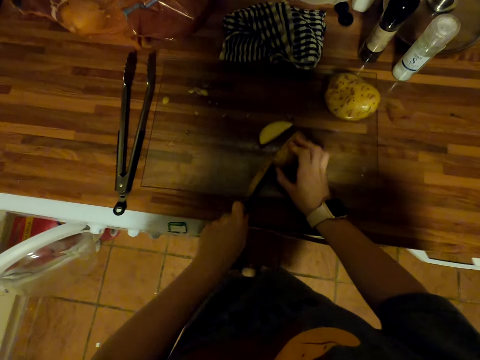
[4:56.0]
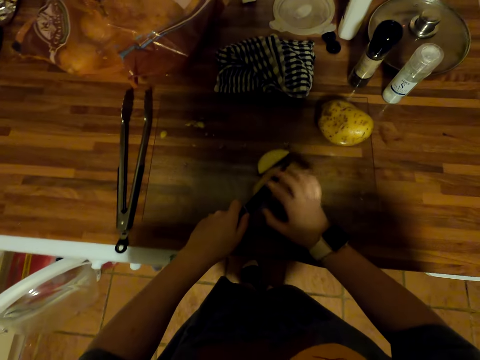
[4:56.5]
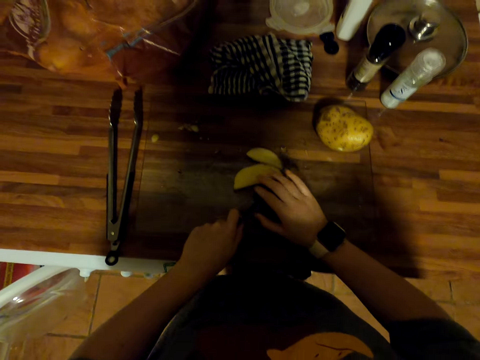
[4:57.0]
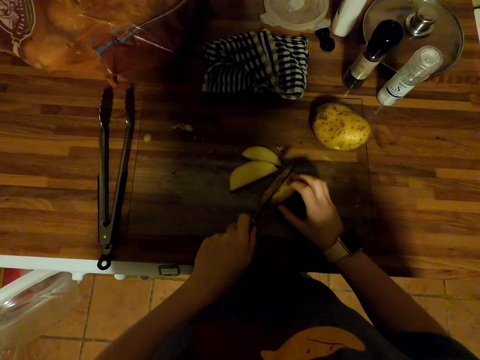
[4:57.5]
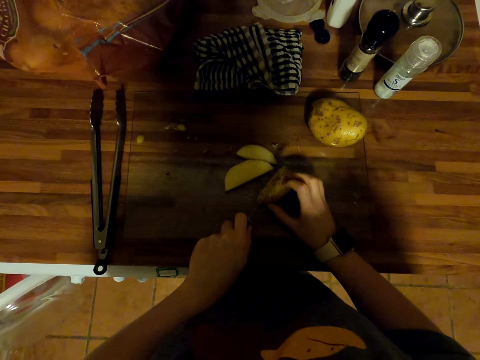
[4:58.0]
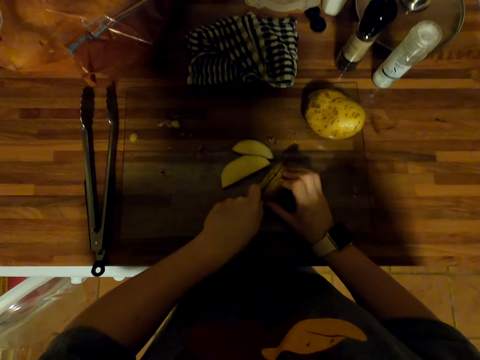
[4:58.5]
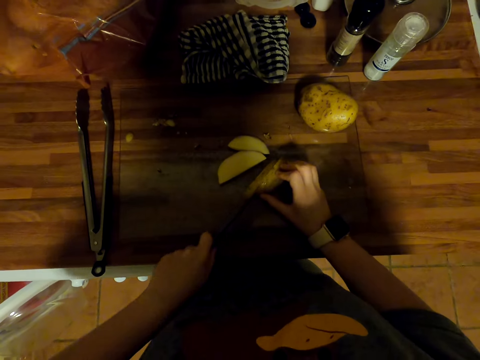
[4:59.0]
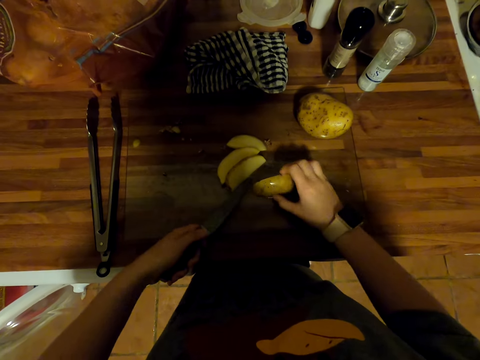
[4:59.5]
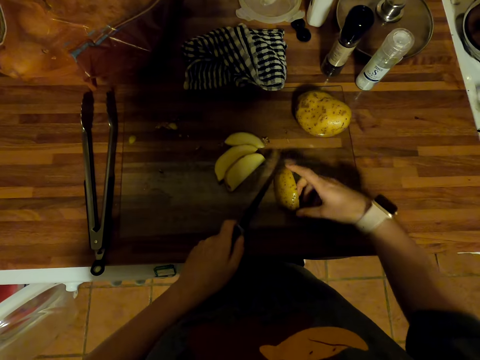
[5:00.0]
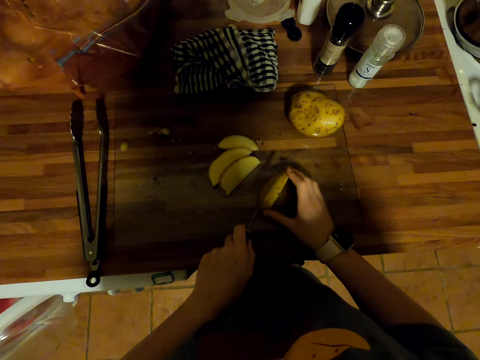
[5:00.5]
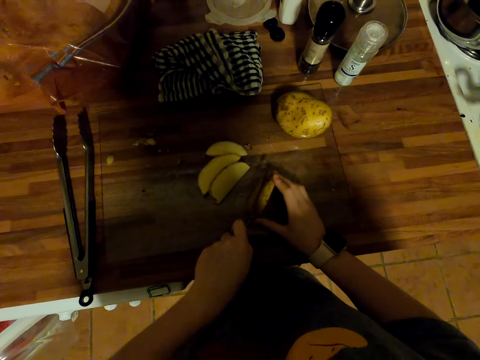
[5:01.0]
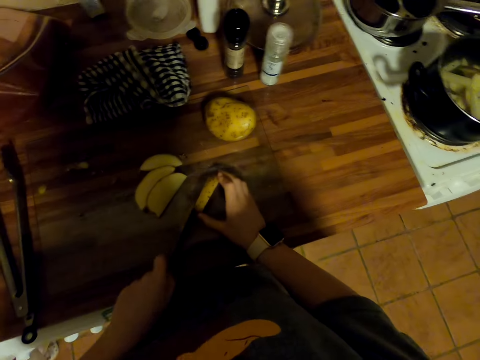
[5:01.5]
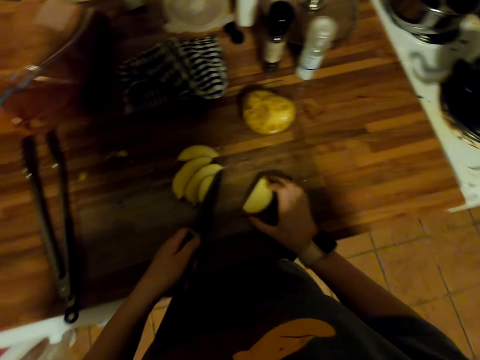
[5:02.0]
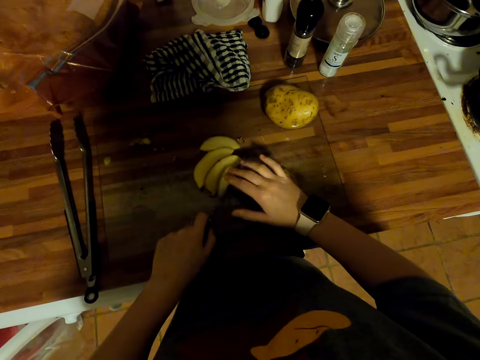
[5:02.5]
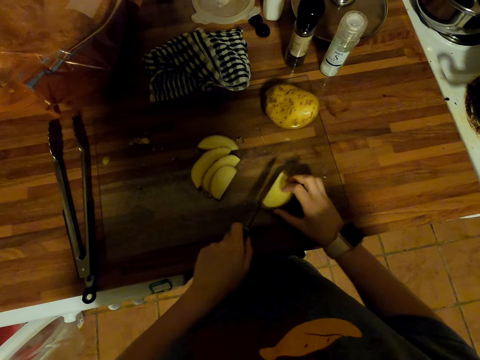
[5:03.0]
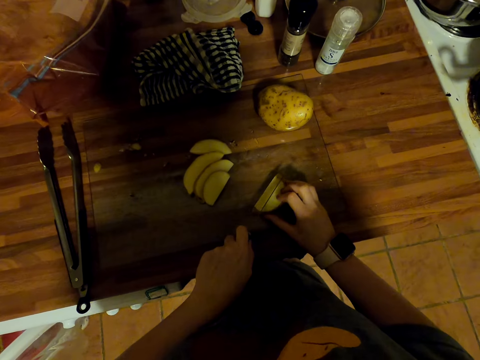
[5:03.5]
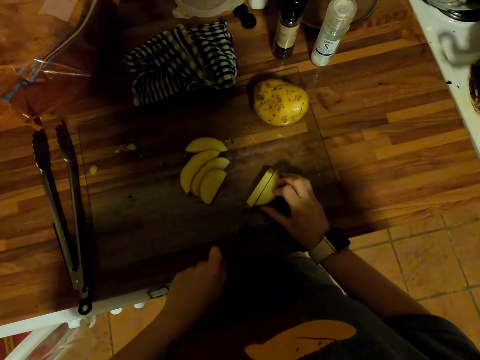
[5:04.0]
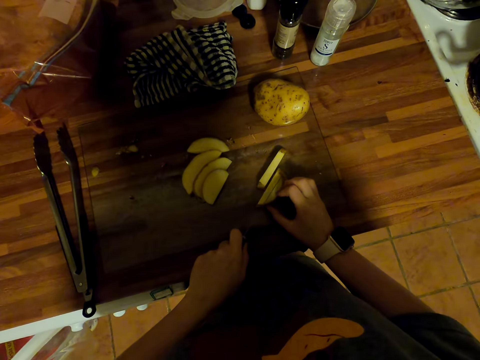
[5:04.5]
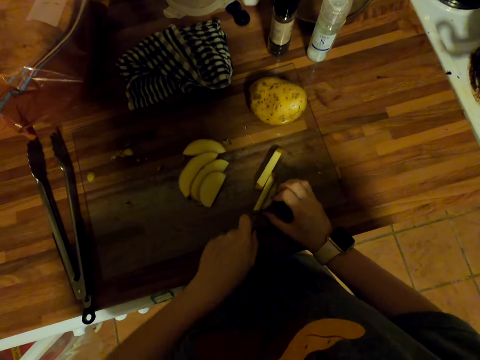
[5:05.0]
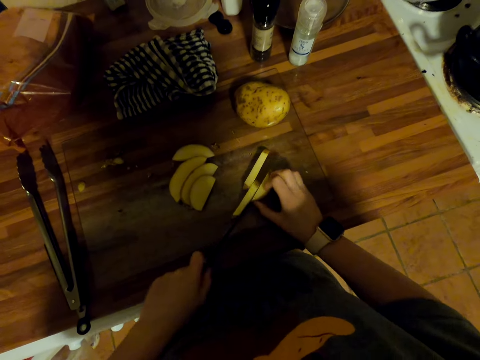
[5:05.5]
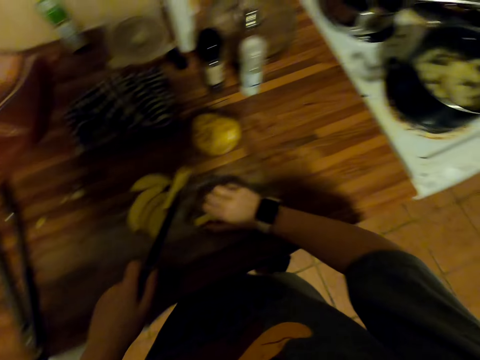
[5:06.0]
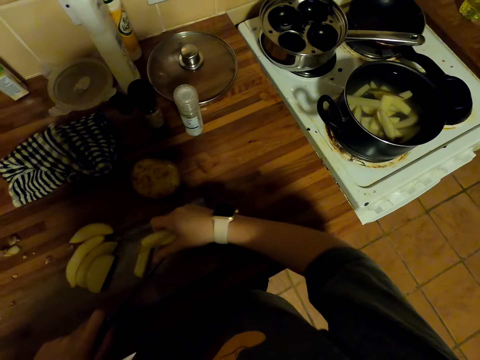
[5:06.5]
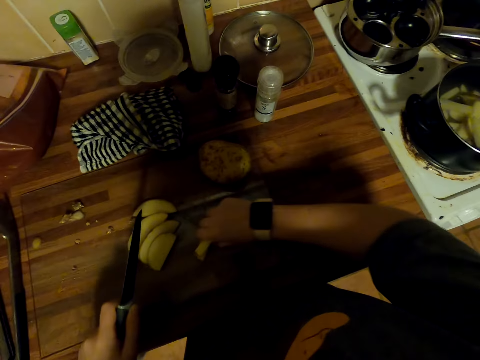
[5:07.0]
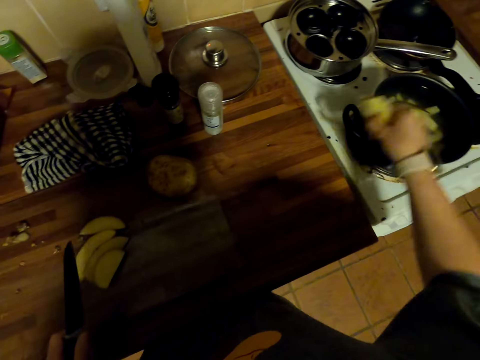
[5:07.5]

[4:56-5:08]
The camera wearer pushes the potato piece off the knife. They cut the potato with the knife. They rotate the potato. They cut the potato with the knife. They push the potato piece off the knife. They cut the potato with the knife. They collect the potatoes.

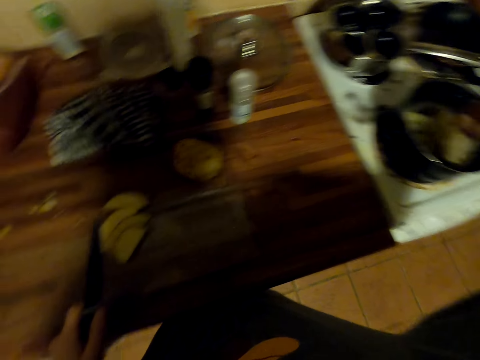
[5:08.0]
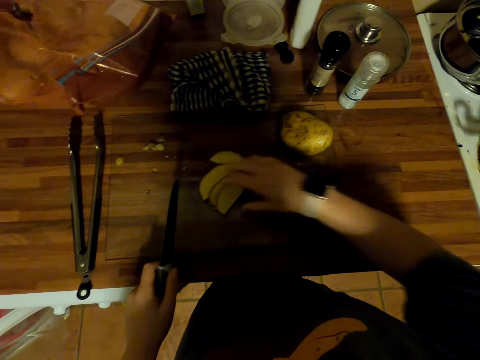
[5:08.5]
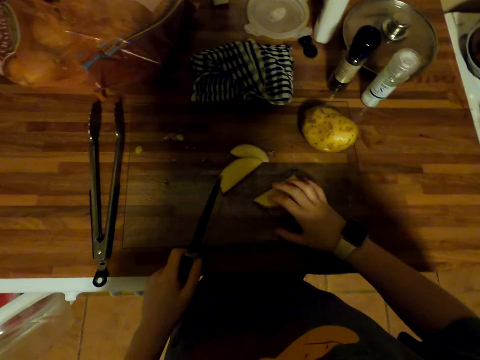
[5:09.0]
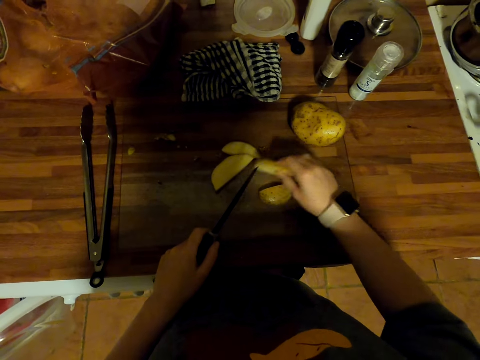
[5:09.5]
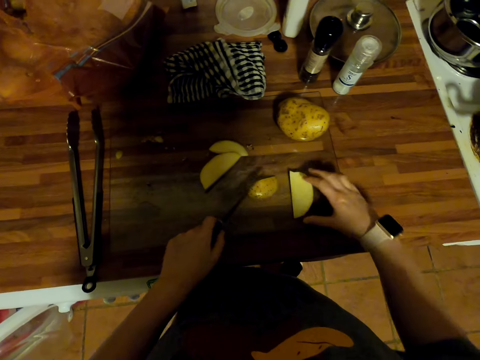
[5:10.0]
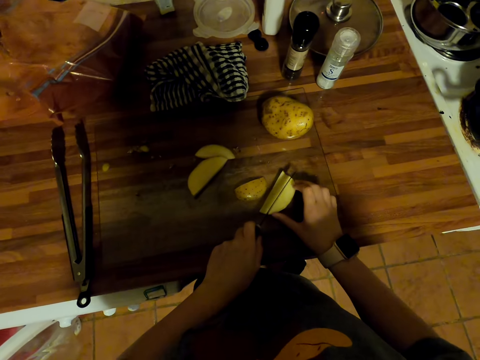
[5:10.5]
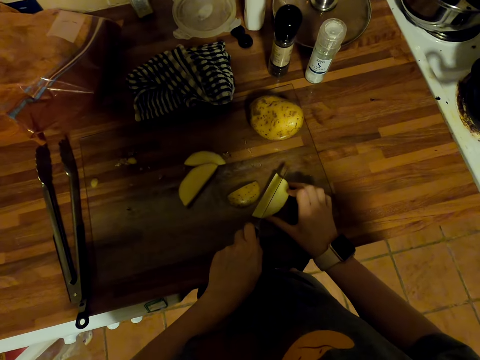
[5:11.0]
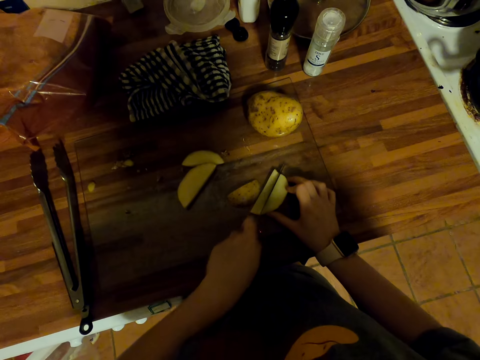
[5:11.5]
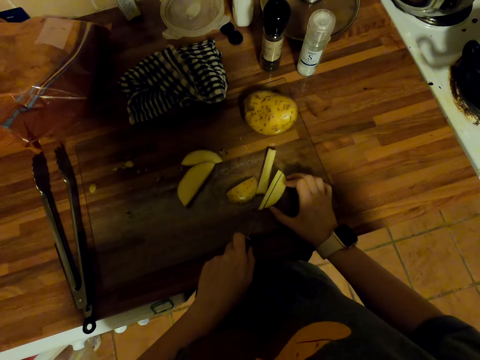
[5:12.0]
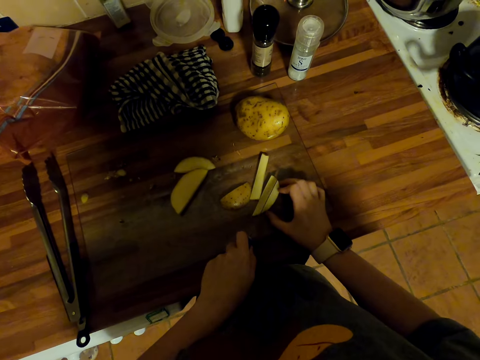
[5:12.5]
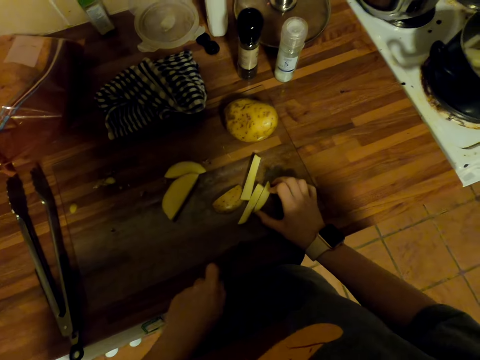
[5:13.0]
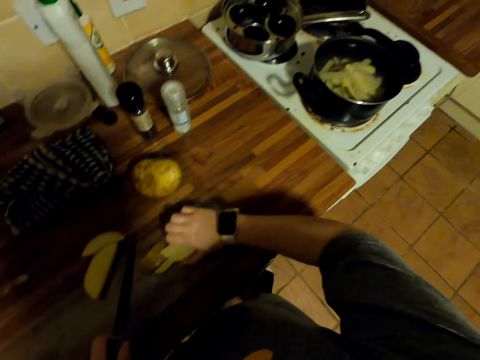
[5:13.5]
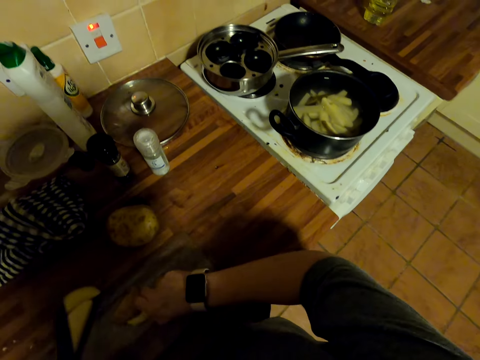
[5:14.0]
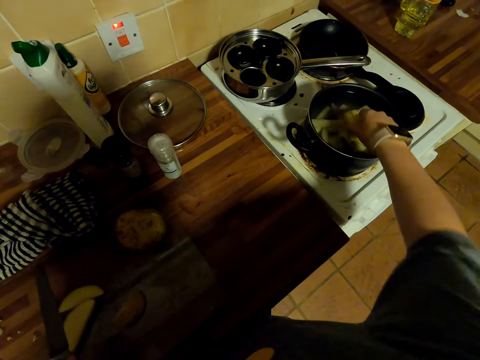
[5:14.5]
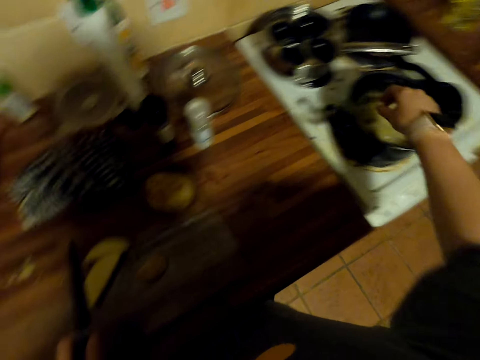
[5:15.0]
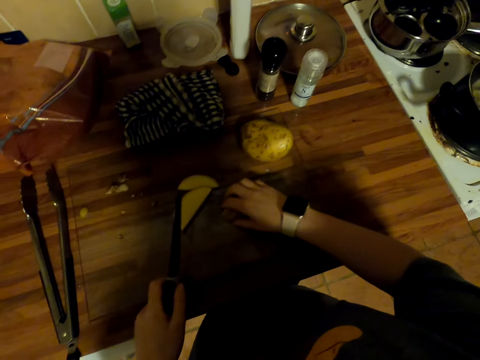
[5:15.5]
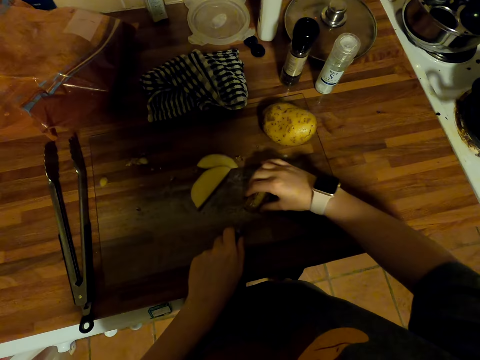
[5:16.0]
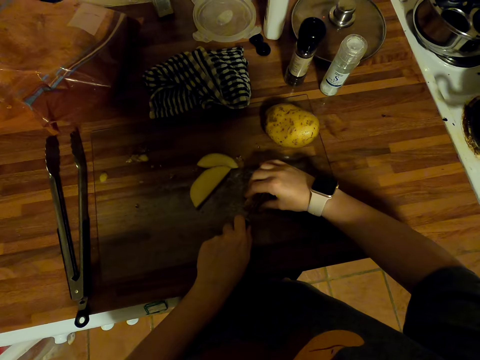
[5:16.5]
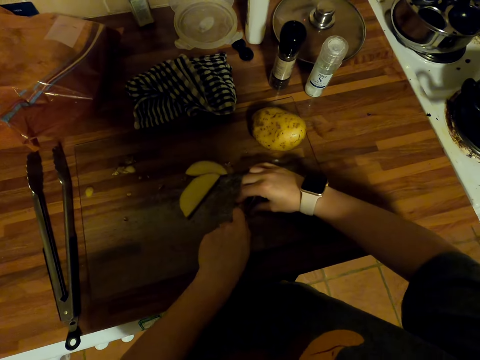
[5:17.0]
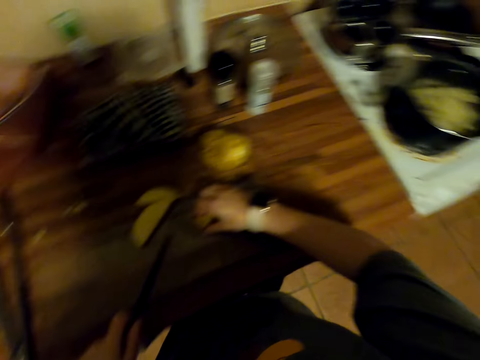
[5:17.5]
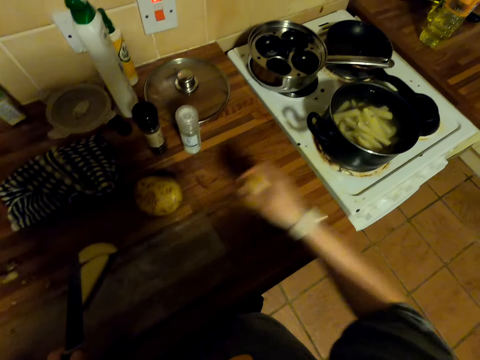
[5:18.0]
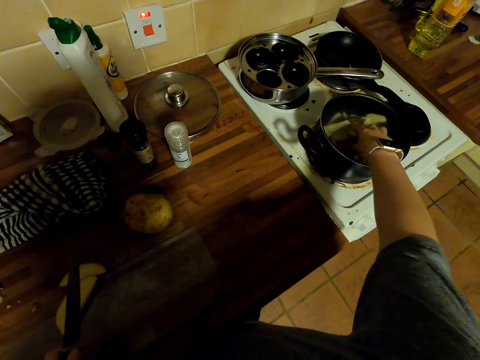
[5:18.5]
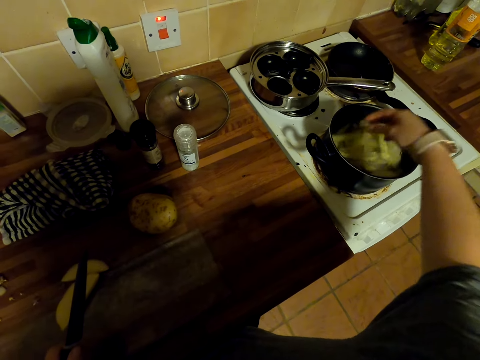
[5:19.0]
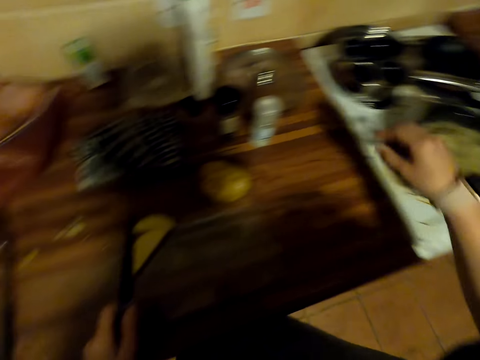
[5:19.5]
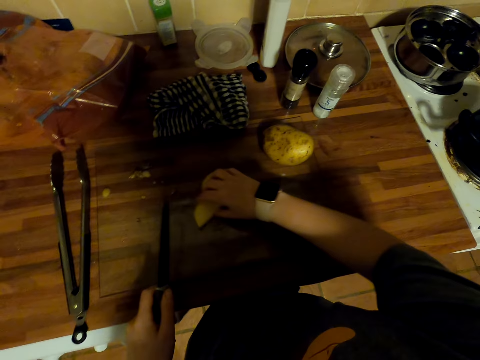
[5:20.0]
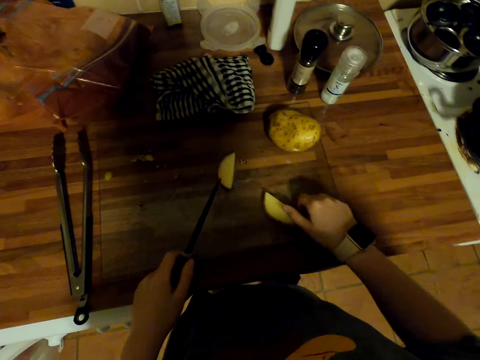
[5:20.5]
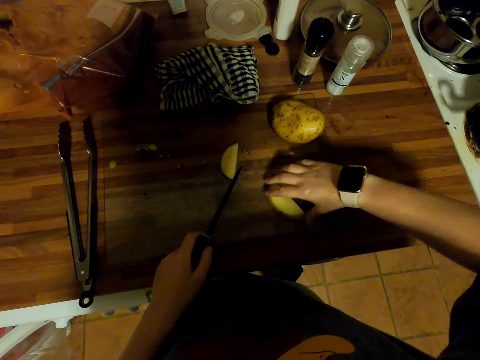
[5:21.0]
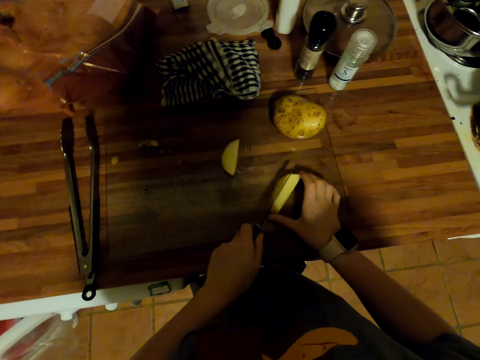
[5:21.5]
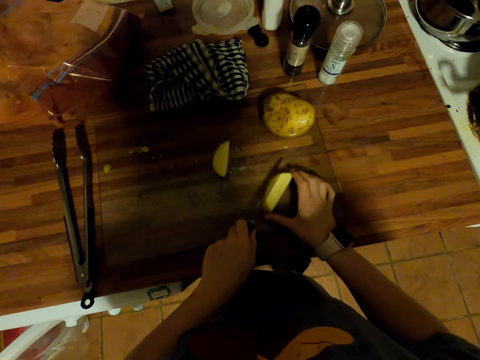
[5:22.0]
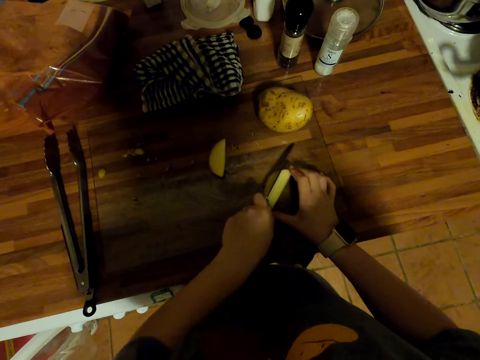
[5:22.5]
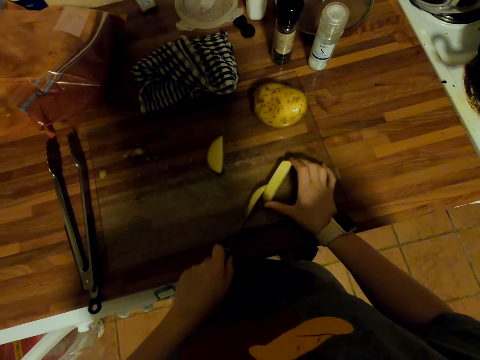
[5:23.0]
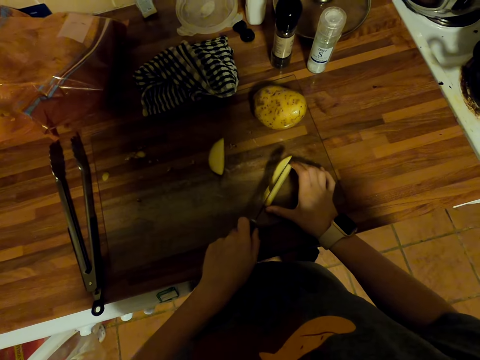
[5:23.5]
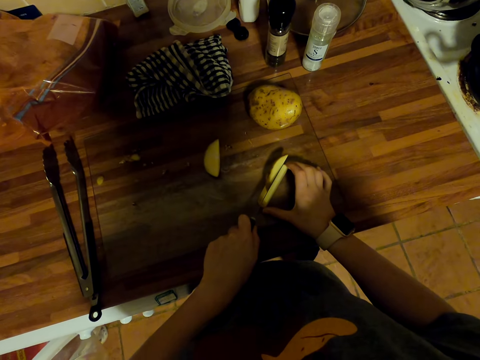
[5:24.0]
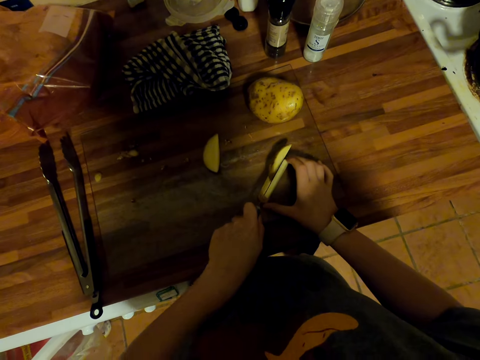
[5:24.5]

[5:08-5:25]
The camera wearer puts the potato pieces in the water in a cooking pan in the stove. They pick the potato pieces. They pick the potato piece and put the potato piece on the cutting board. They cut the potato with a knife. They collect the potatoes. They put the potato pieces in the water in the cooking pan in the stove. They pick the potato piece. They cut the potato with the knife. They pick the potato piece. They put the potato pieces in the water in the cooking pan in the stove. They adjust a potato. They pick the potato piece and put the potato piece on the cutting board. They rotate the potato piece. They cut the potato with the knife.
